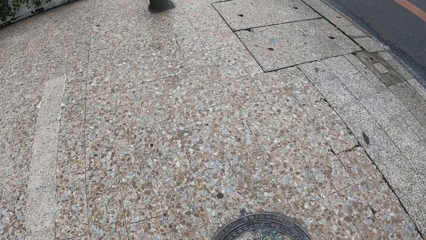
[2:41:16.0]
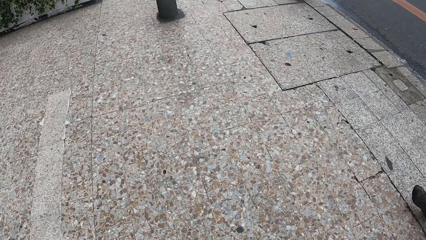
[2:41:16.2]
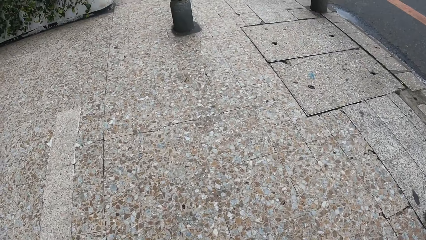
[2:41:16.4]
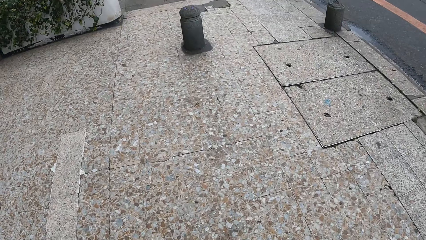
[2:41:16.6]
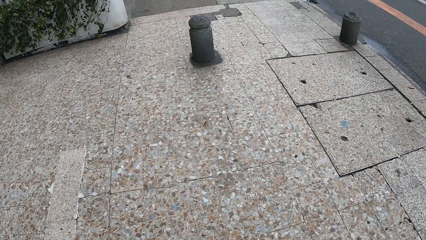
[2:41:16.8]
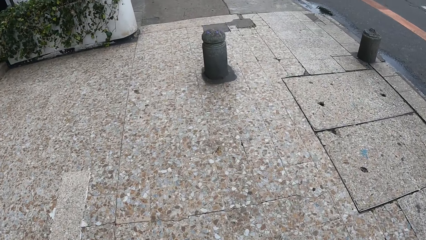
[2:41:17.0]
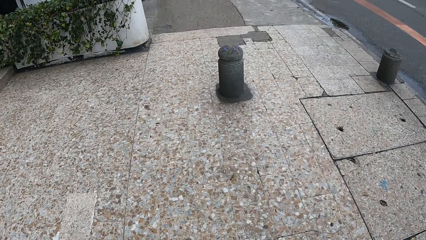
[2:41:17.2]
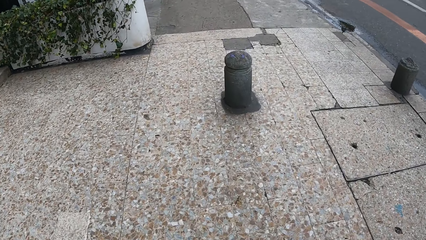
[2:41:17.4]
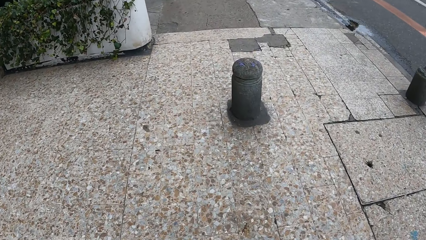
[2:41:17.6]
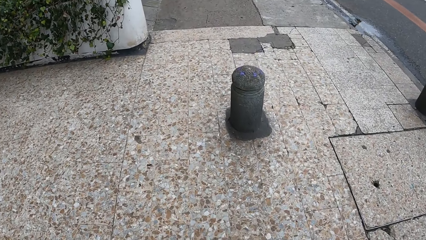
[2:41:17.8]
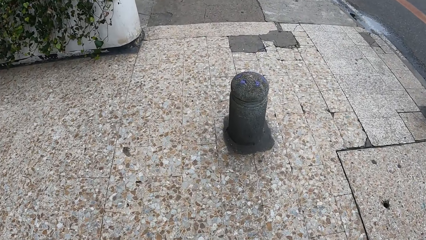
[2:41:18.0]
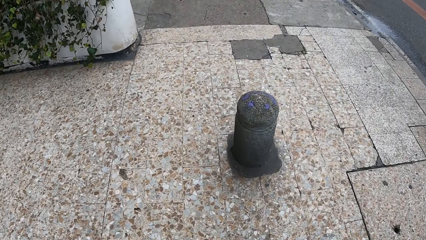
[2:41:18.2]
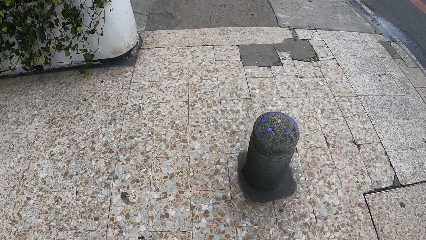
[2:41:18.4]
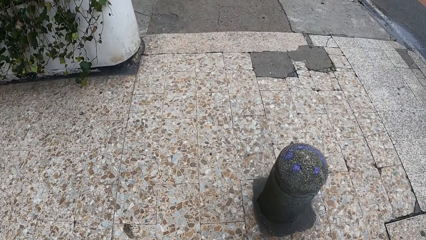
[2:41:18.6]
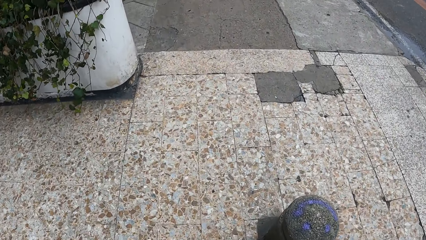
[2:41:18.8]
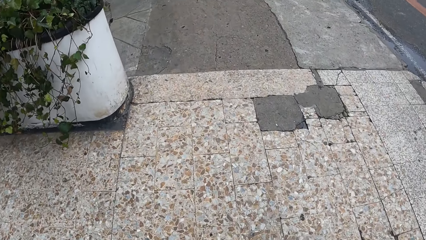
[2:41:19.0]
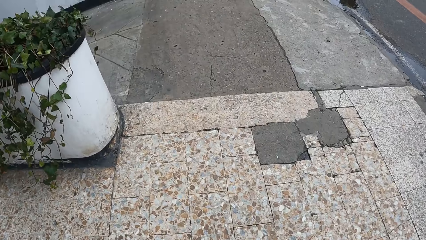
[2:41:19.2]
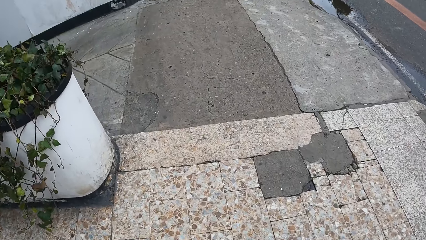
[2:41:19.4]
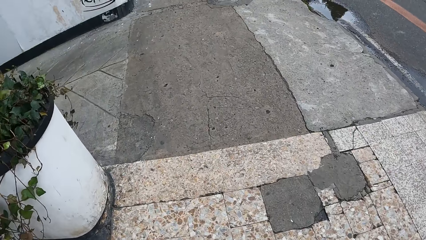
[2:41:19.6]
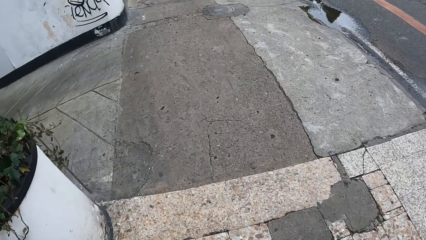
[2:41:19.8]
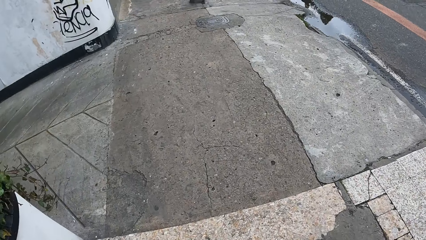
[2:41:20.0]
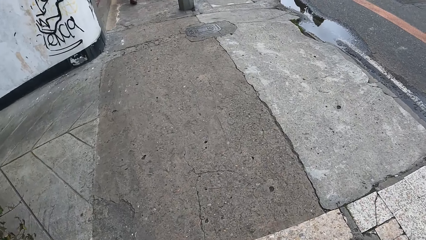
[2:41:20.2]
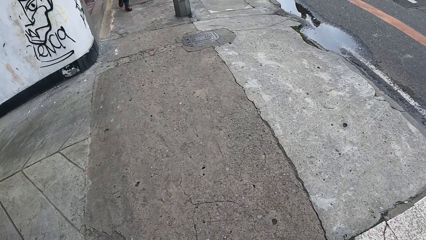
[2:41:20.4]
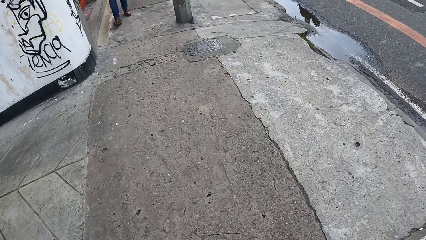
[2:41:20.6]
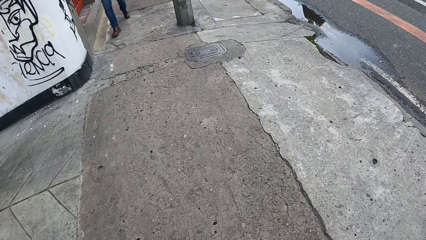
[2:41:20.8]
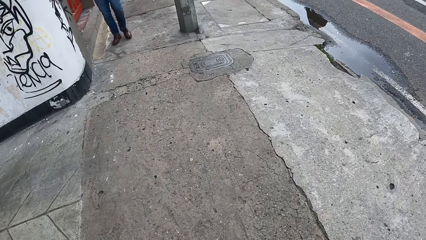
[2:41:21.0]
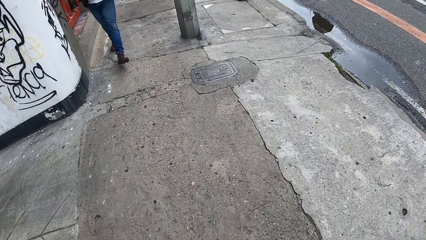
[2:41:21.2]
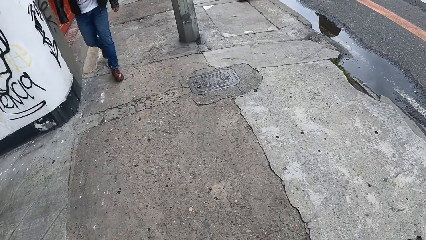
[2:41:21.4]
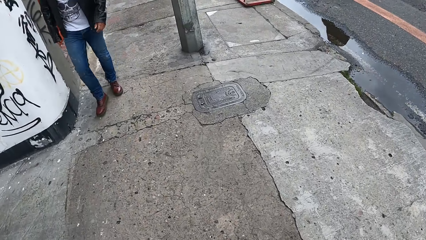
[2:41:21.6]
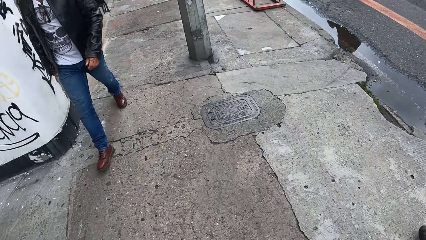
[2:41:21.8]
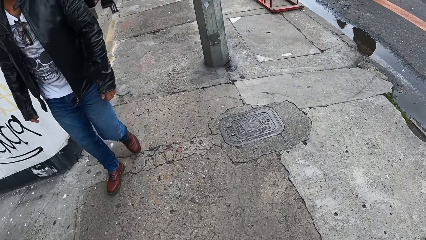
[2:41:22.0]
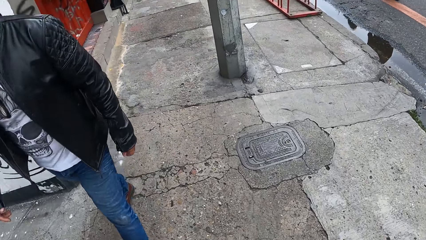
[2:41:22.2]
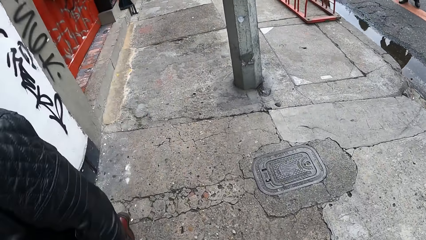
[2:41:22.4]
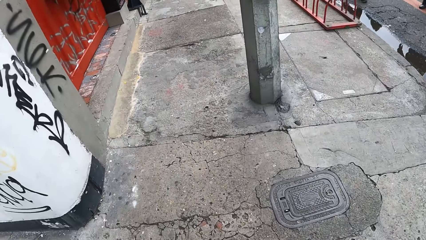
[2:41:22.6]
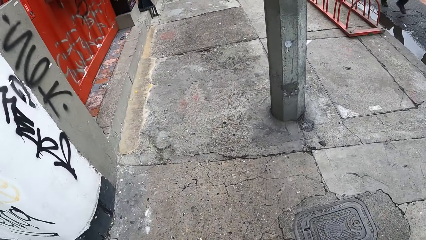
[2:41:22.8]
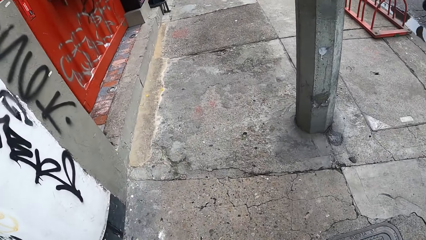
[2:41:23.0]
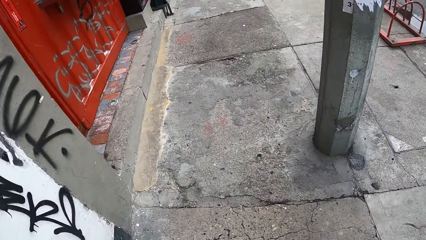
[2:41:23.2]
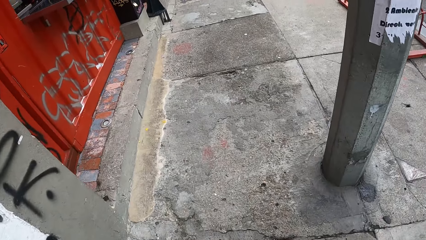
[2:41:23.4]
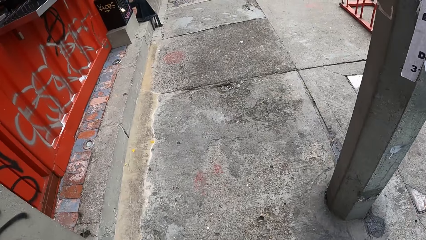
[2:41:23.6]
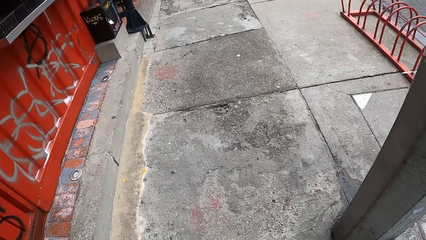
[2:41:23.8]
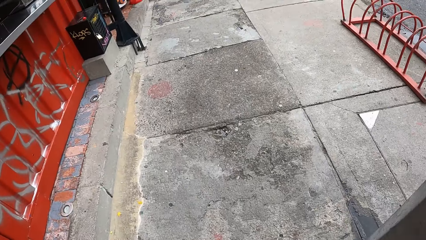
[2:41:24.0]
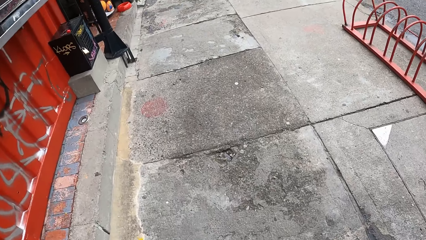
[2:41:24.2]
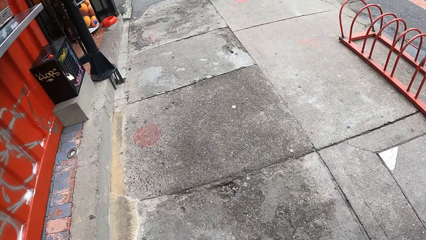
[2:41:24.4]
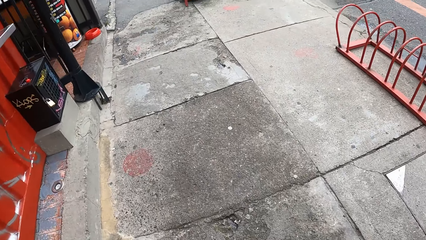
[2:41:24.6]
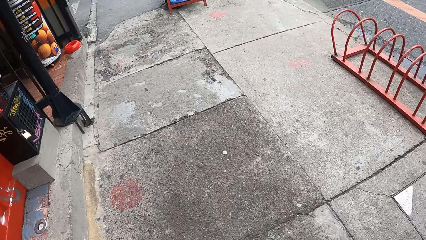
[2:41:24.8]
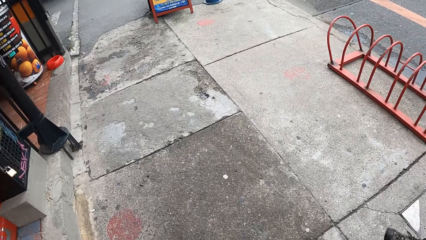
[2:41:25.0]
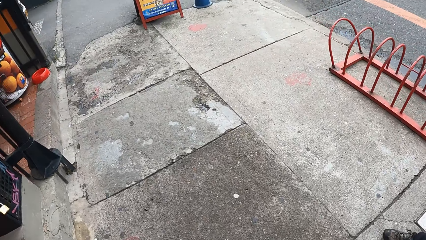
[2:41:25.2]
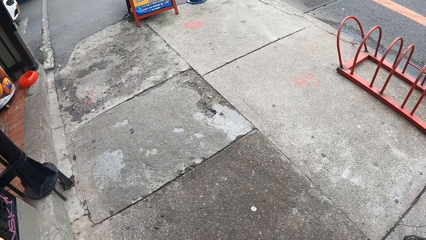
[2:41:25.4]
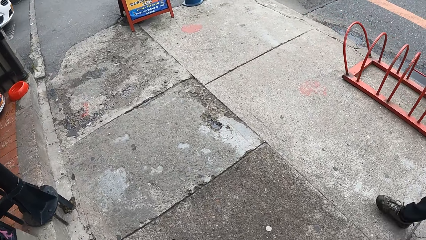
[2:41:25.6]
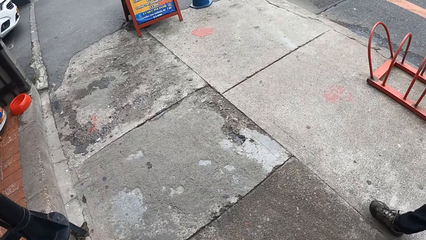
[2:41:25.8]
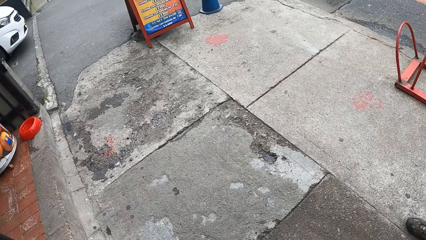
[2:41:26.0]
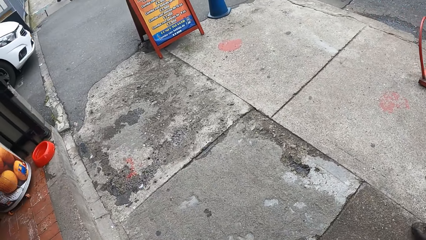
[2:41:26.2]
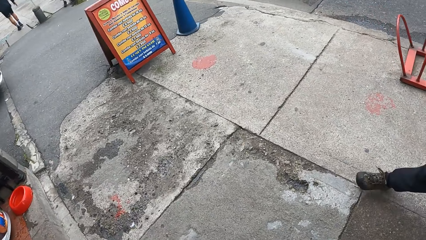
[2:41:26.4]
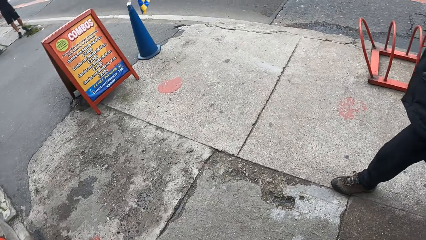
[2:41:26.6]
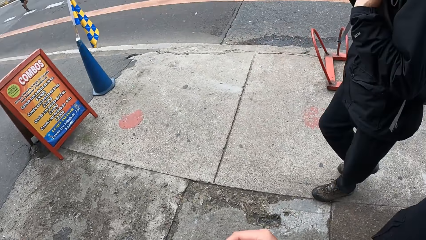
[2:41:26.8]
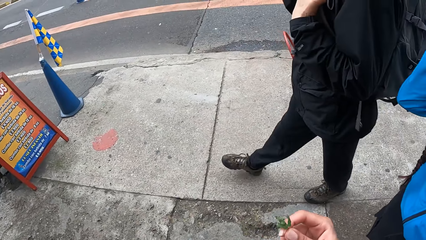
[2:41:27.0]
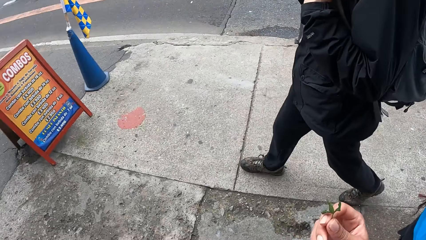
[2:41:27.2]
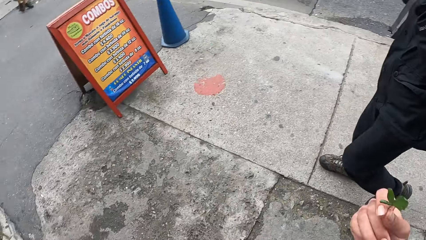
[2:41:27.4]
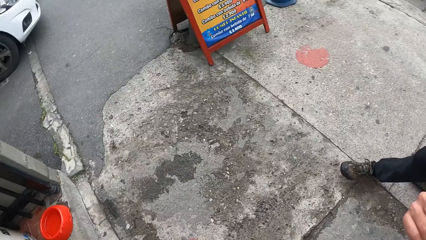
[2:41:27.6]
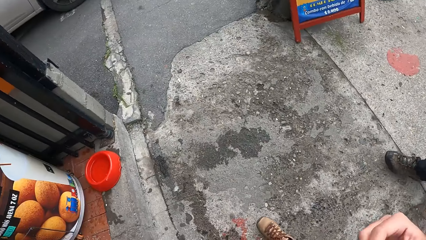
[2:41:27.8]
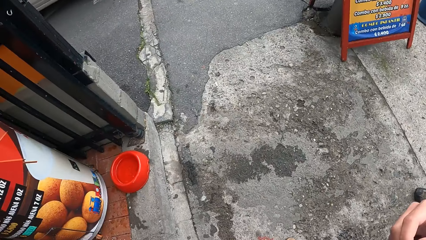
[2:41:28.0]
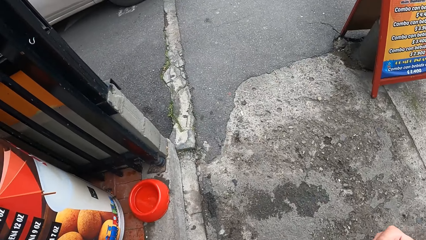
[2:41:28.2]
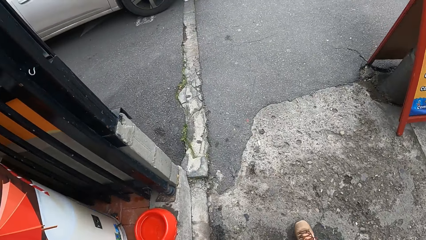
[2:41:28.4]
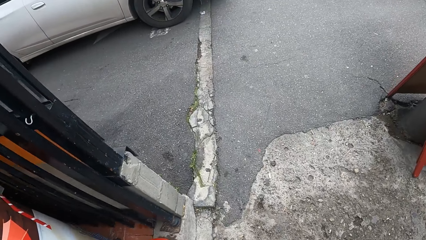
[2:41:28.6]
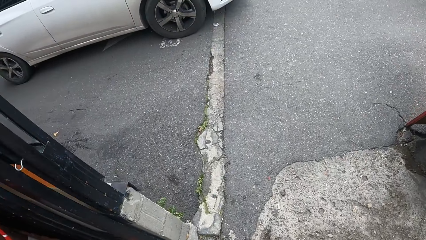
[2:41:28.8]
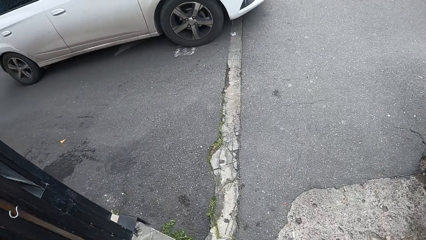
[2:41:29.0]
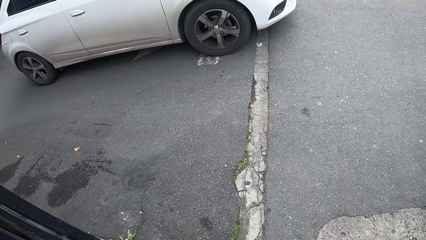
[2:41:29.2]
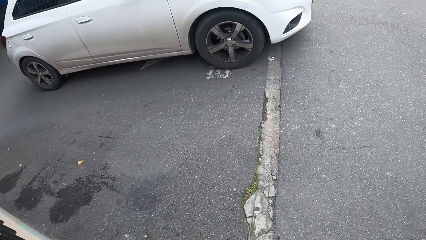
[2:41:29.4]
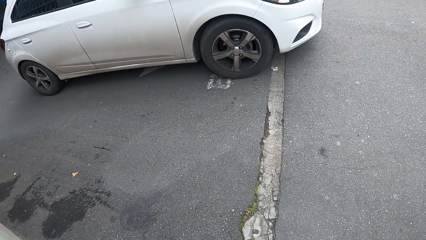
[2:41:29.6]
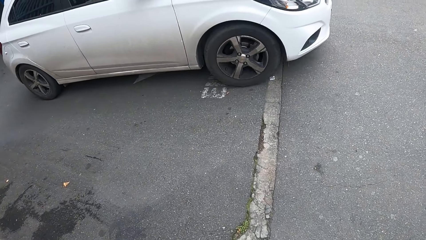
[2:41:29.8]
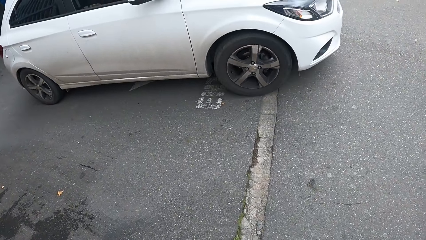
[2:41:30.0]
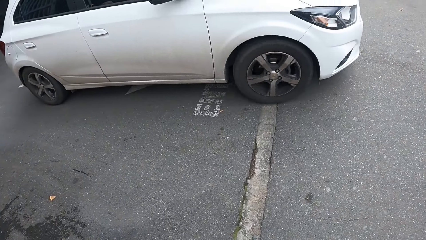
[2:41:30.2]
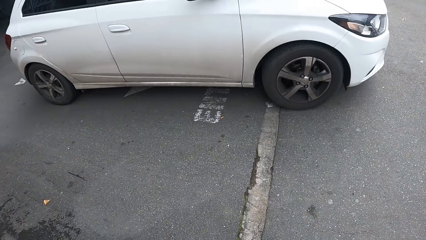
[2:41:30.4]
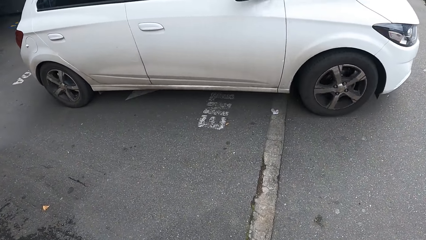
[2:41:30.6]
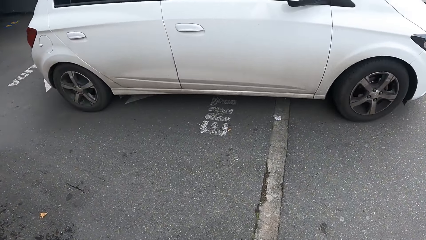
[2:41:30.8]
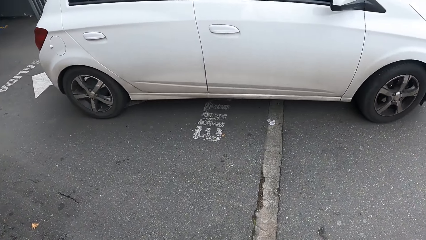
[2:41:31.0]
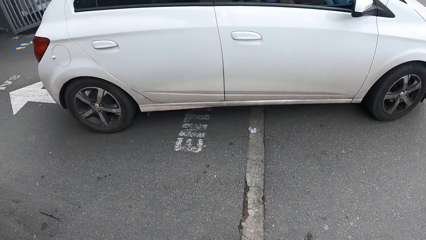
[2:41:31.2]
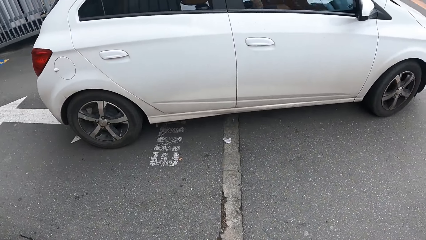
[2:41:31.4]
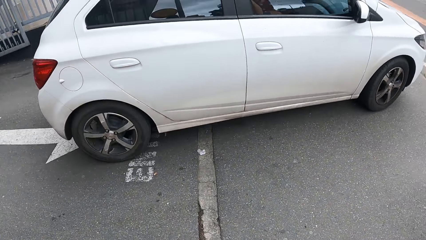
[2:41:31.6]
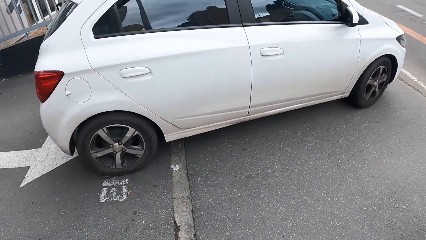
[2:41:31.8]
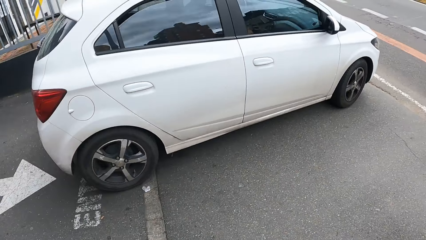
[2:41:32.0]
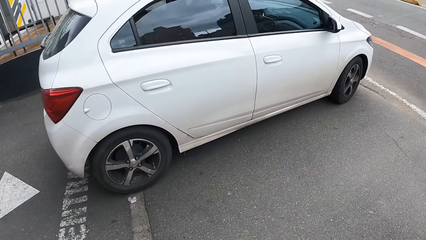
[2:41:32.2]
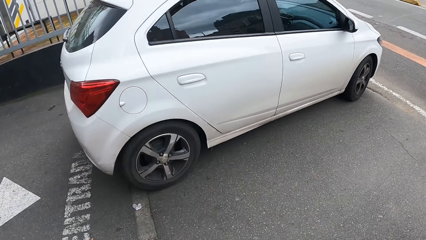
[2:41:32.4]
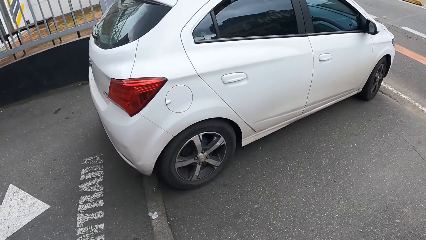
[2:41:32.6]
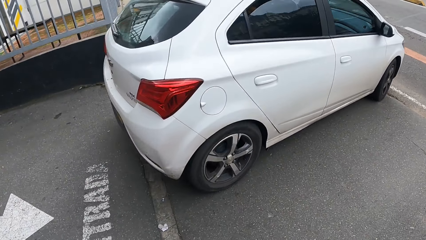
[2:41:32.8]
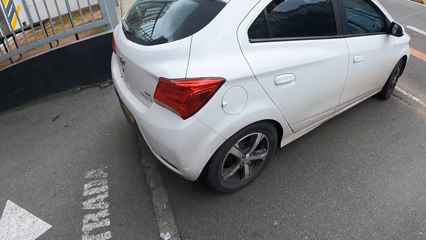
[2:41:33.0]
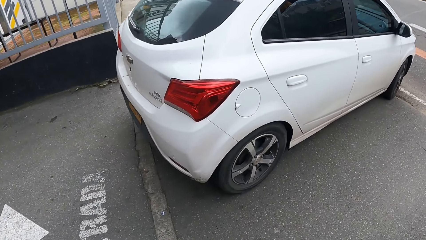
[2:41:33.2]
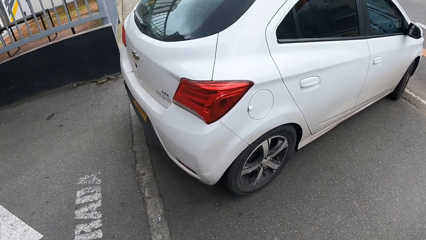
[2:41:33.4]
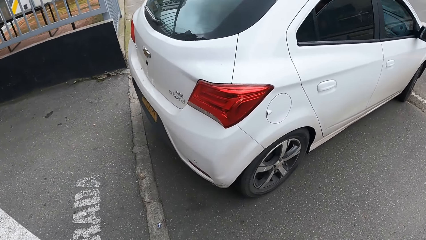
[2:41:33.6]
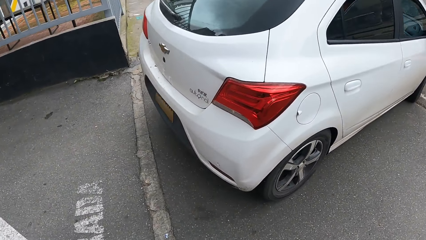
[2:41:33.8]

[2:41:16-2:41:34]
A car drives past the camera wearer. The camera wearer stops.
